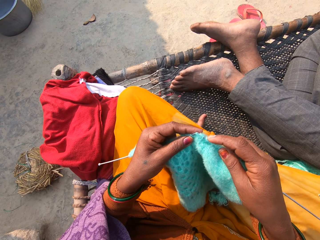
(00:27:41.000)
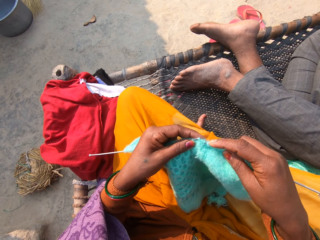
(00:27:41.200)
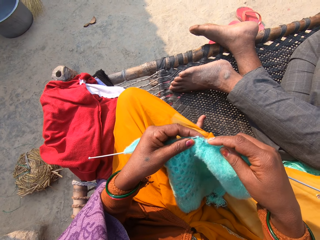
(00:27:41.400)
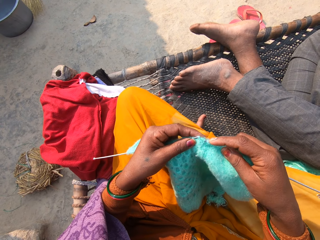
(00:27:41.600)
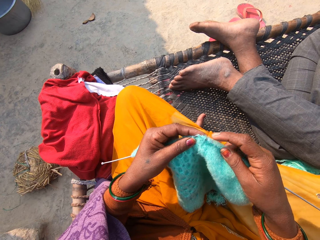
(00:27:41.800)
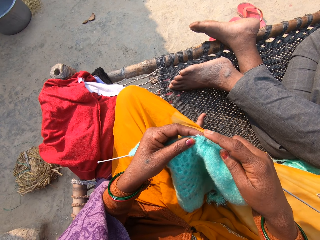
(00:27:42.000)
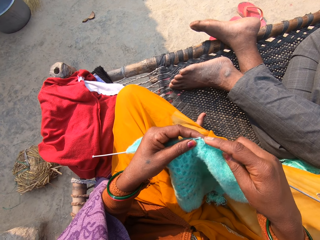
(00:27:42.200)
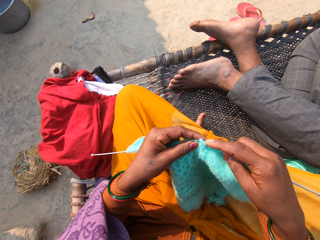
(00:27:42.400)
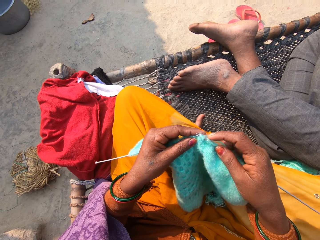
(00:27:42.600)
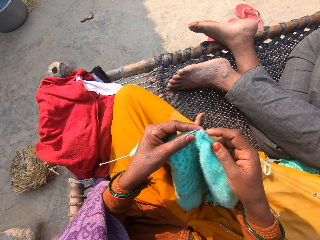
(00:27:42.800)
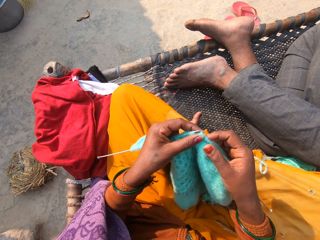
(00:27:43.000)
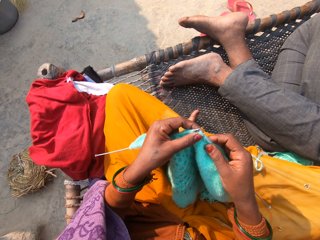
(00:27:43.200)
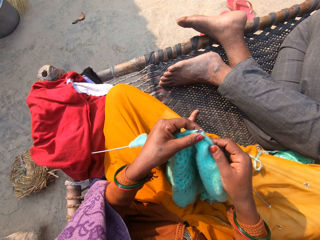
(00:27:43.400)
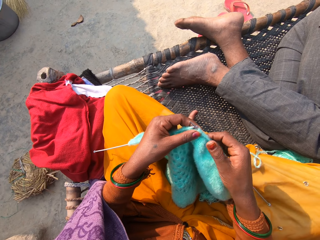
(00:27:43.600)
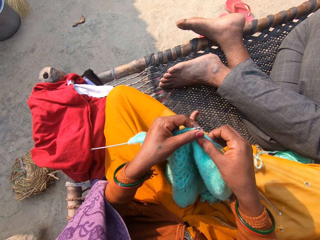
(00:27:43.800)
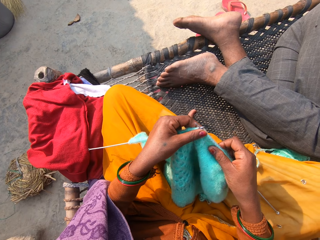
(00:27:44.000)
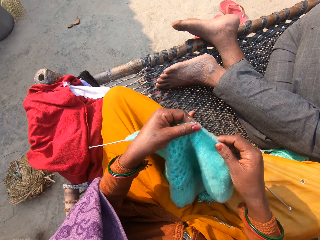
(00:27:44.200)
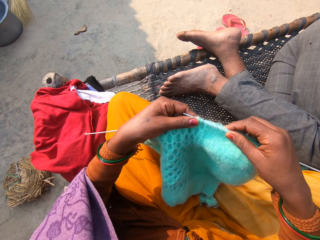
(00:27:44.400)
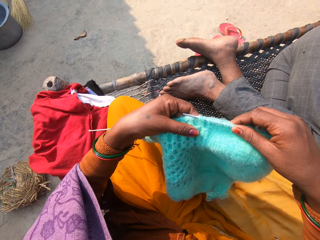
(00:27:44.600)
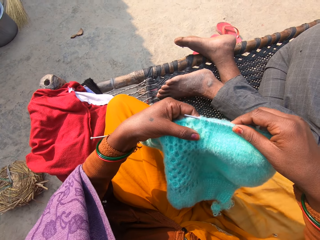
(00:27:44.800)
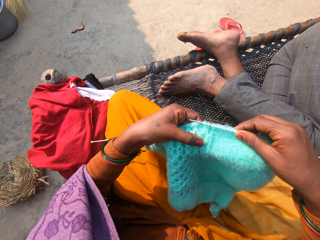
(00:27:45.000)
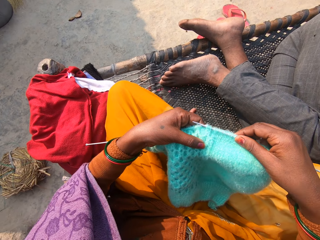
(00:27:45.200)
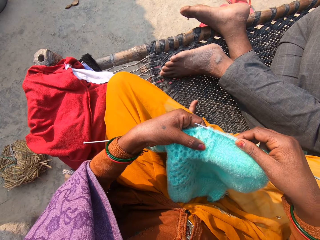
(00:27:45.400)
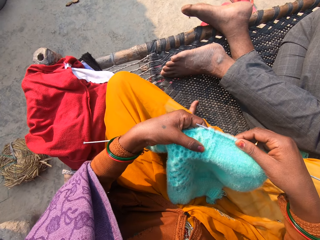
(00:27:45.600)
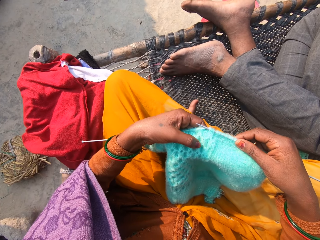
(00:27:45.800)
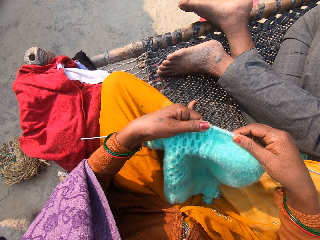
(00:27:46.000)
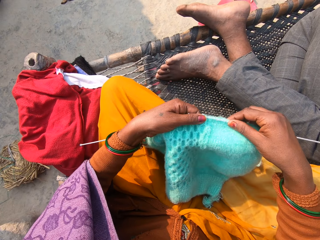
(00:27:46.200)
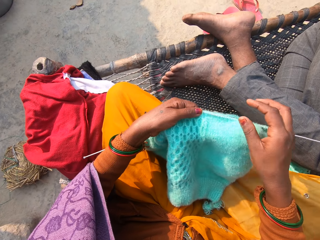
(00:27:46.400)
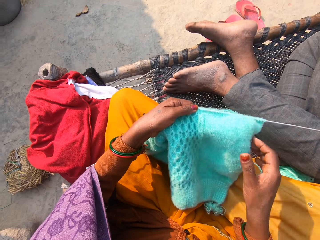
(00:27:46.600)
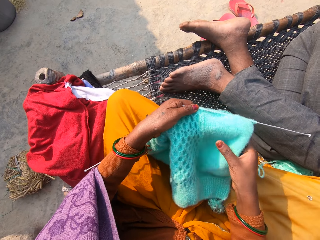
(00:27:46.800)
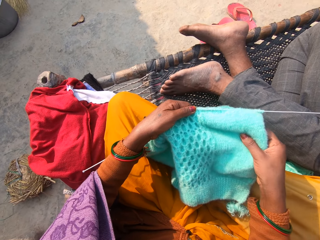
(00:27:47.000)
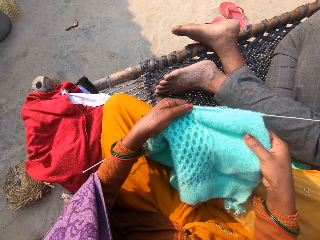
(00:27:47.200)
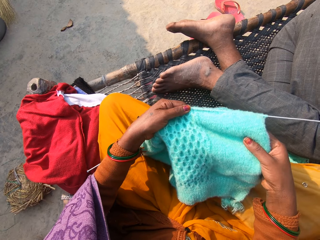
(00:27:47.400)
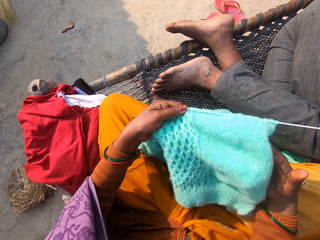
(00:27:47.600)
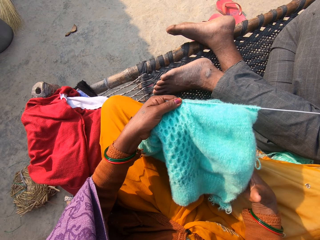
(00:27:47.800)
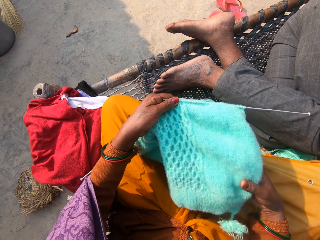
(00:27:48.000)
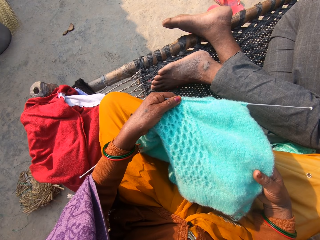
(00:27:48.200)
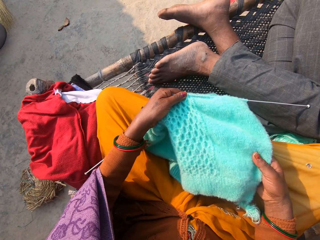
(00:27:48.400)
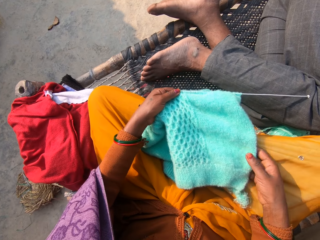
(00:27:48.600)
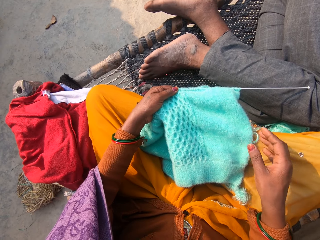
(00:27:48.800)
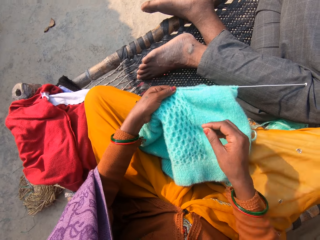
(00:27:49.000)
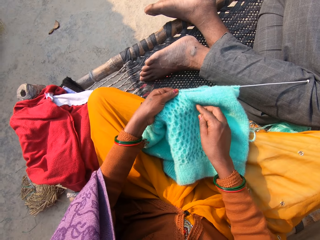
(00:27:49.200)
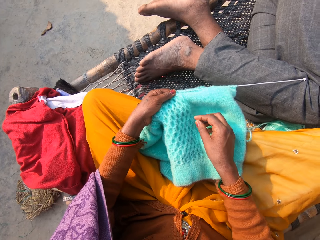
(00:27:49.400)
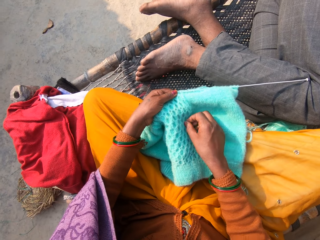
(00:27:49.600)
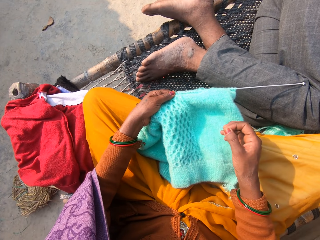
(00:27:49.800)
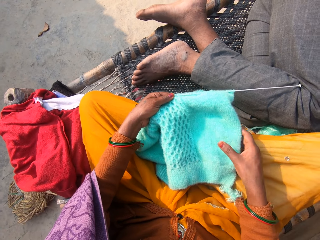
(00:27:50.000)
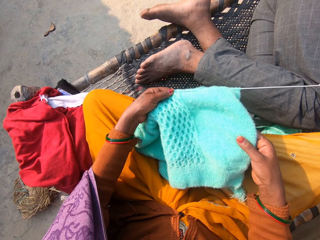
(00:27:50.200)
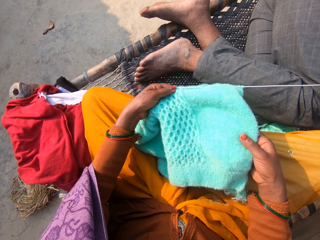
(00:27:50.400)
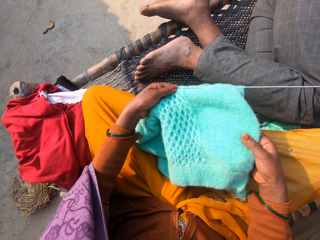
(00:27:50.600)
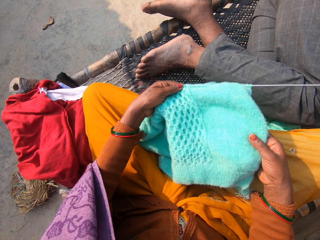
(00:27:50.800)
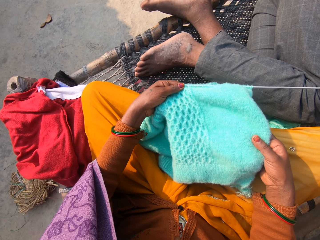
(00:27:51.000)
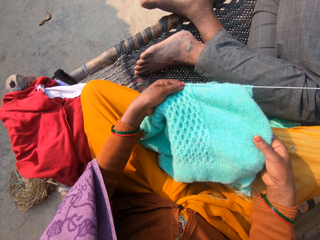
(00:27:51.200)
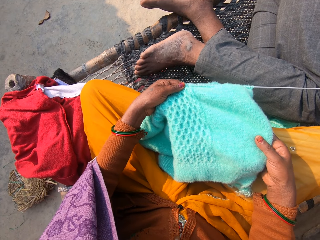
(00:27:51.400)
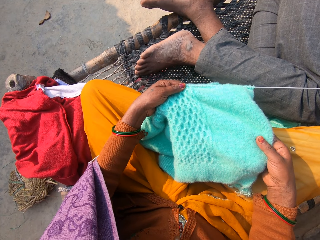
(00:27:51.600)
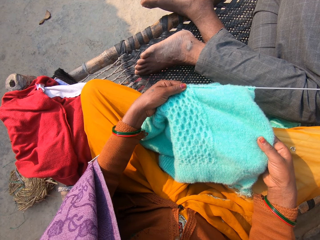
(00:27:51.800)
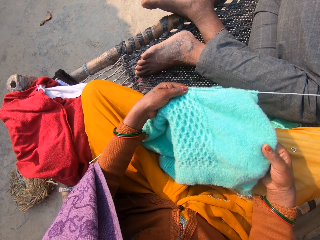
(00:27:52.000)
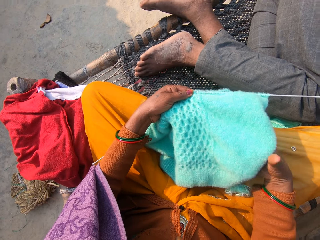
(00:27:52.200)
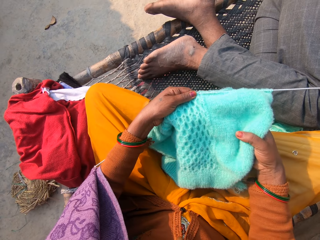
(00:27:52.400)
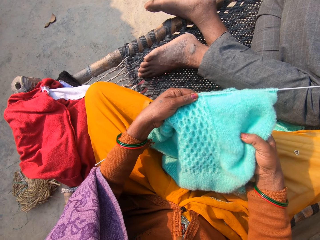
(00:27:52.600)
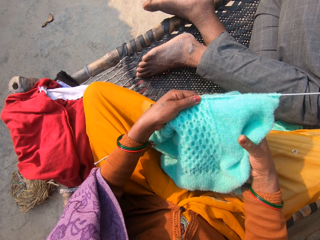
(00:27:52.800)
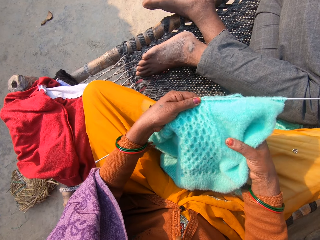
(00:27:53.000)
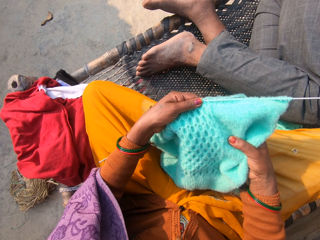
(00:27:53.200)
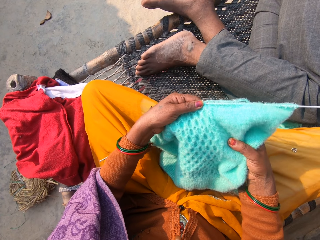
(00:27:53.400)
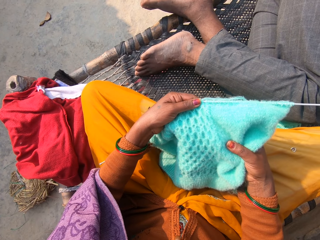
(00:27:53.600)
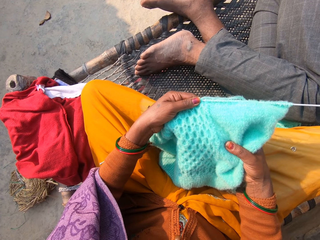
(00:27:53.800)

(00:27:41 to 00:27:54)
The camera wearer straightens the fabric. They adjust the fabric. They straighten the fabric. They clean the fabric. They stretch the fabric.

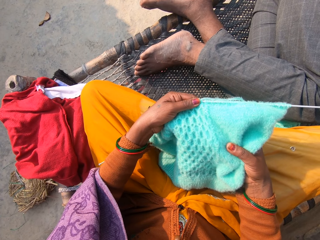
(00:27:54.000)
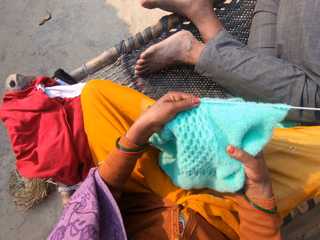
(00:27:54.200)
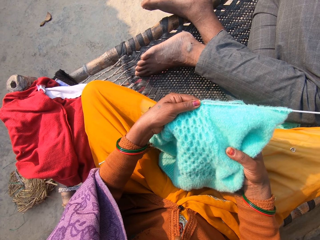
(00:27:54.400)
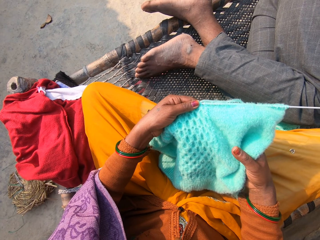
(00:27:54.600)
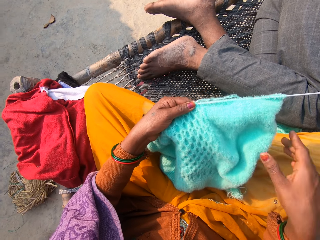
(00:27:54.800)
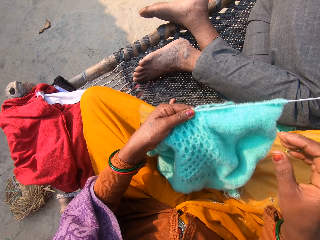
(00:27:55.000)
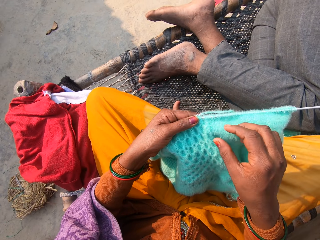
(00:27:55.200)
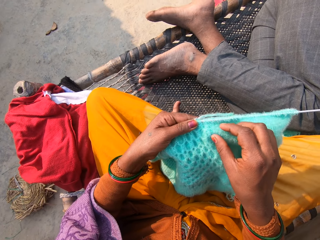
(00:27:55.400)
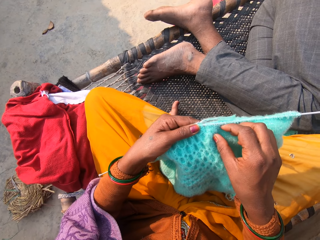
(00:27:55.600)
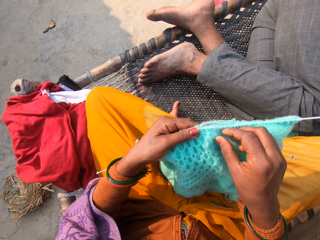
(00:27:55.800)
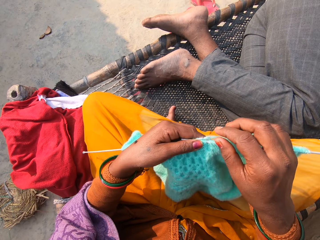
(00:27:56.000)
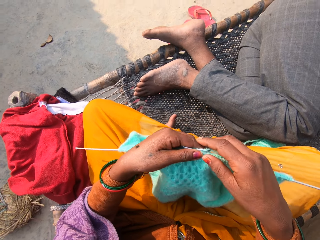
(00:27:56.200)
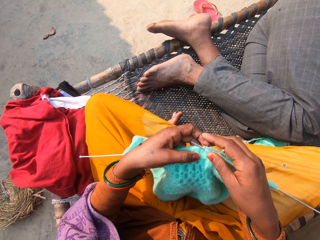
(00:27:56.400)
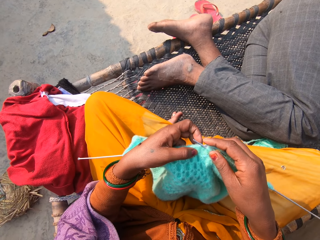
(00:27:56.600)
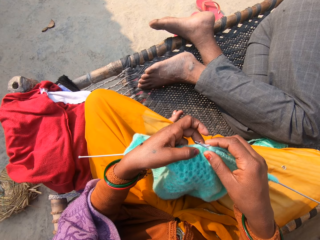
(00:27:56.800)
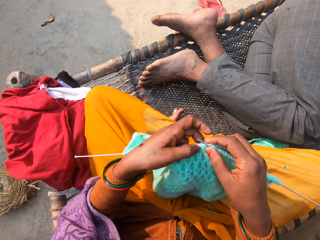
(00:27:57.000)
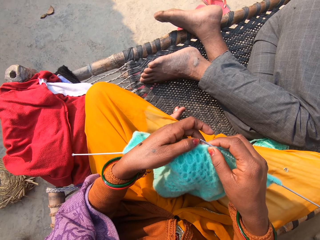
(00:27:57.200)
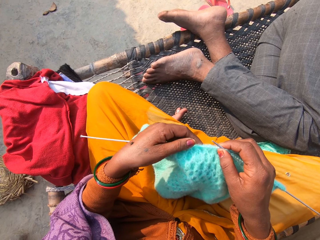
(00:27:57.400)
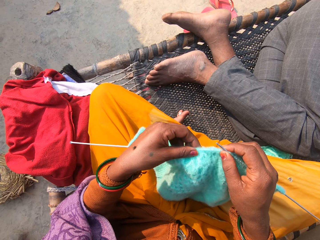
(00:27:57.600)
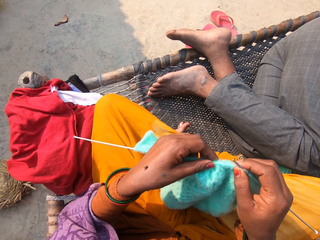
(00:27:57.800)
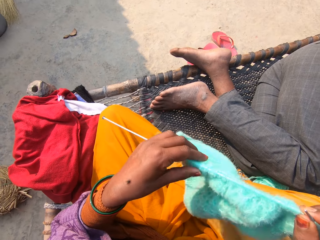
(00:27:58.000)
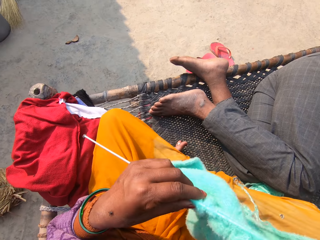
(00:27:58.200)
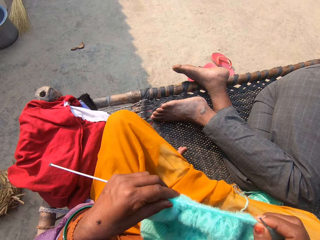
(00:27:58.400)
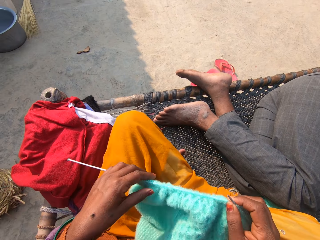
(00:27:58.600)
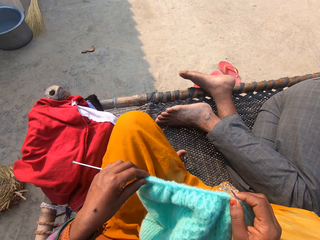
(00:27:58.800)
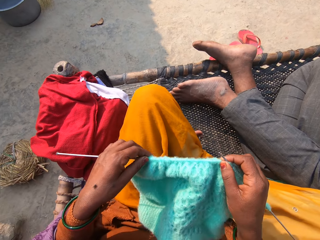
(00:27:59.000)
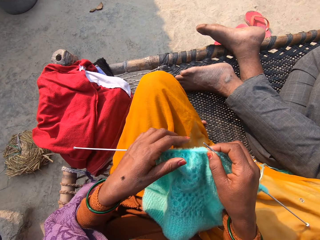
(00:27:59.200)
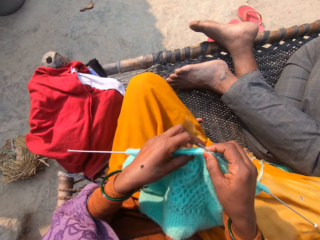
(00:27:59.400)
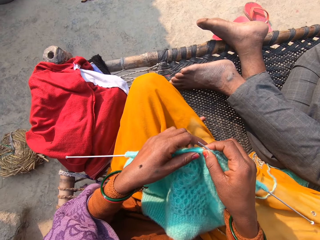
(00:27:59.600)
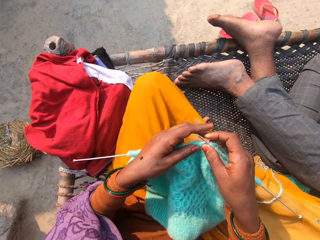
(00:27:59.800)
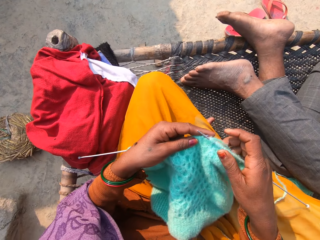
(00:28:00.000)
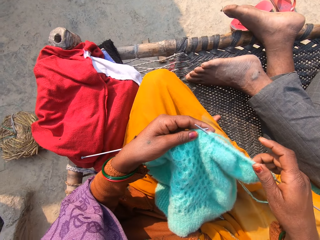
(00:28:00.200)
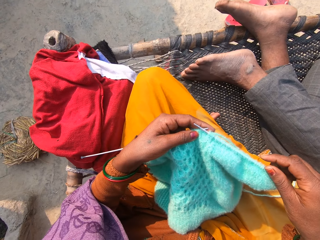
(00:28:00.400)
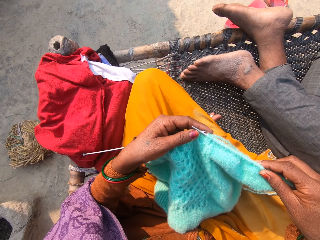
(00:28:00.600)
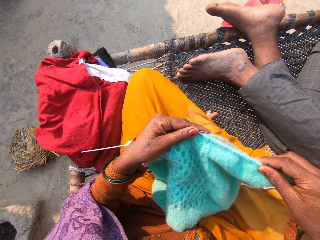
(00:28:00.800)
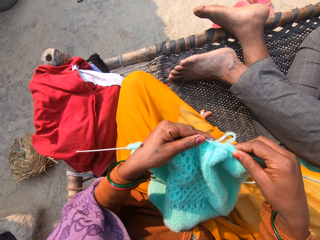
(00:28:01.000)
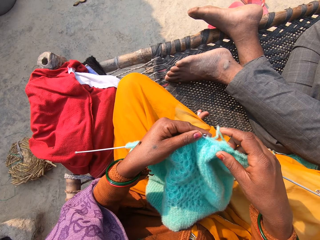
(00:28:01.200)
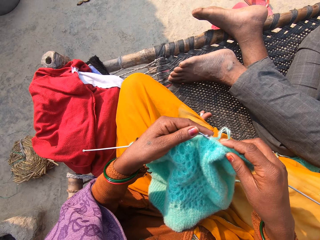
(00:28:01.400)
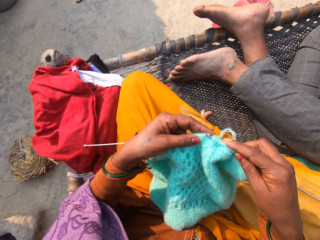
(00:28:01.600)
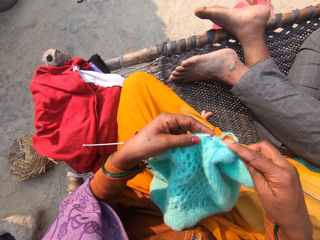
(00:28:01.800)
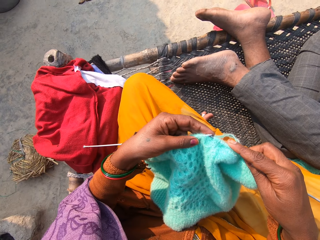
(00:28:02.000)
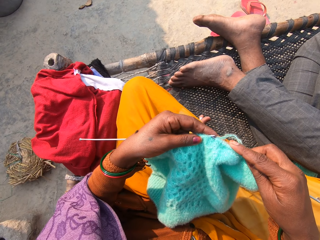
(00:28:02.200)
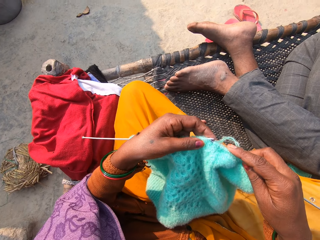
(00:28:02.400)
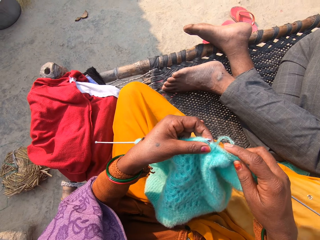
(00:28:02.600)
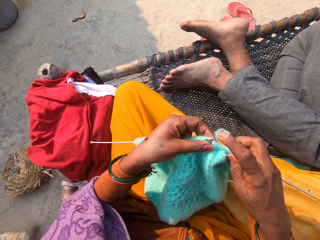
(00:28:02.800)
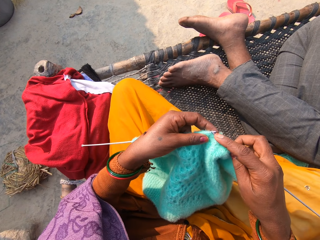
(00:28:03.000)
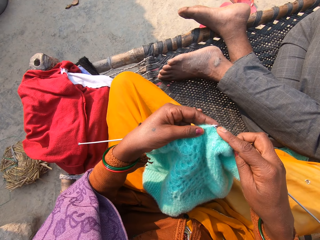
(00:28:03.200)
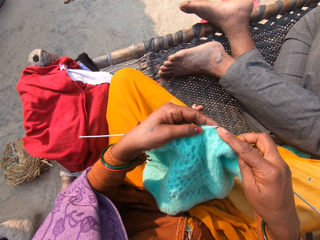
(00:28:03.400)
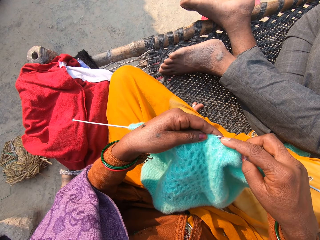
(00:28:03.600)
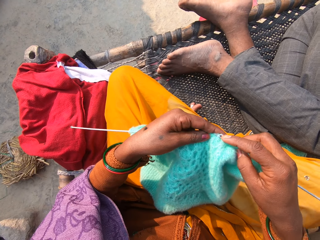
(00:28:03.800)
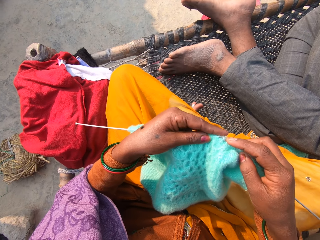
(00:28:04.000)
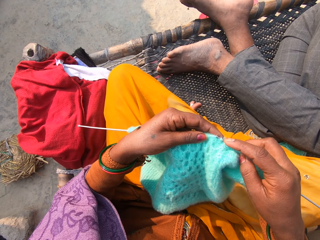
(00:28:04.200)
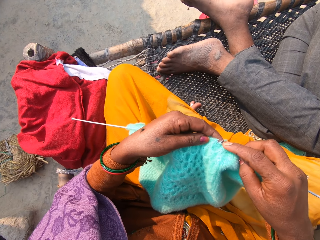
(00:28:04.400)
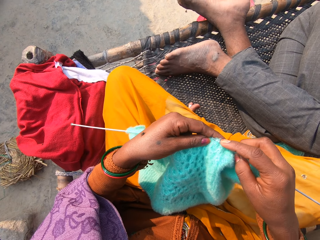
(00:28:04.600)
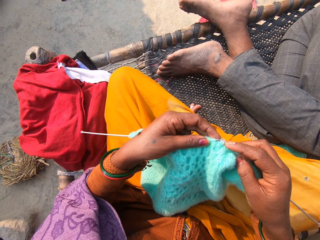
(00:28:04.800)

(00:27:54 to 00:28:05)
The camera wearer adjusts the fabric. They crochet the fabric with a crochet.
